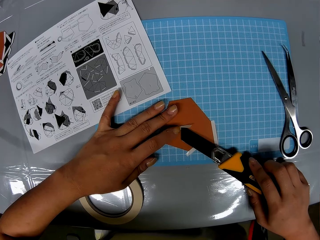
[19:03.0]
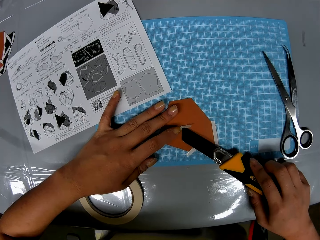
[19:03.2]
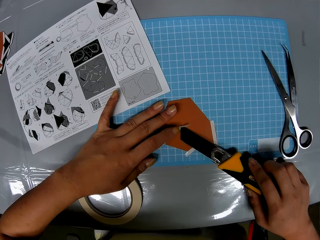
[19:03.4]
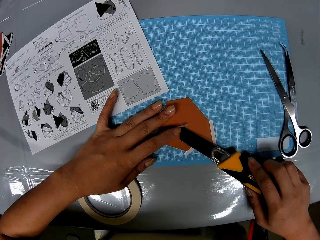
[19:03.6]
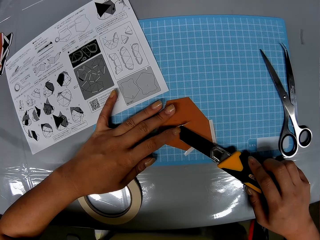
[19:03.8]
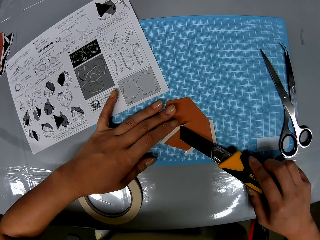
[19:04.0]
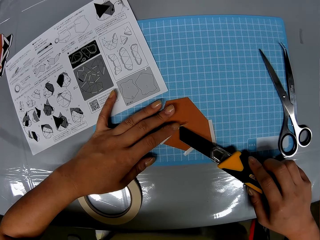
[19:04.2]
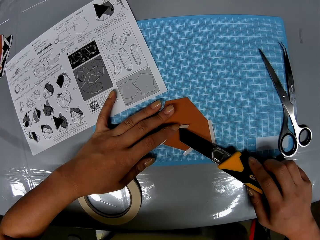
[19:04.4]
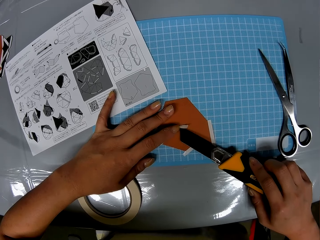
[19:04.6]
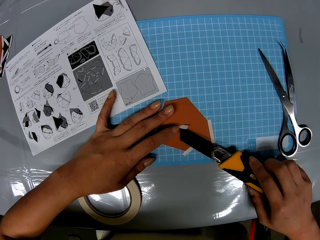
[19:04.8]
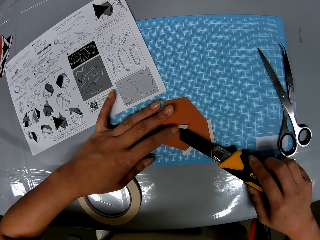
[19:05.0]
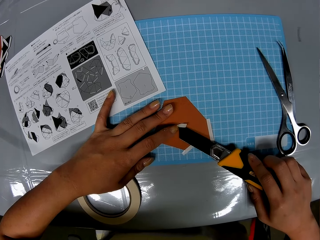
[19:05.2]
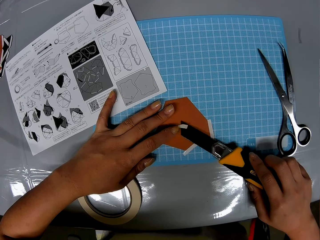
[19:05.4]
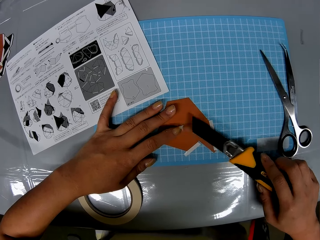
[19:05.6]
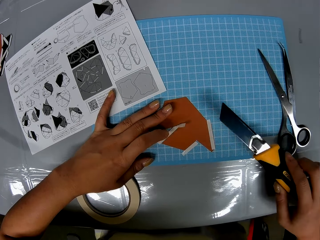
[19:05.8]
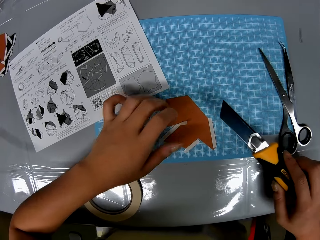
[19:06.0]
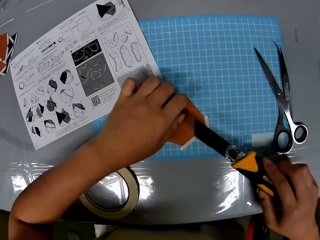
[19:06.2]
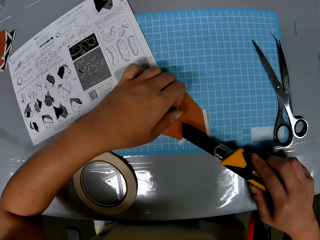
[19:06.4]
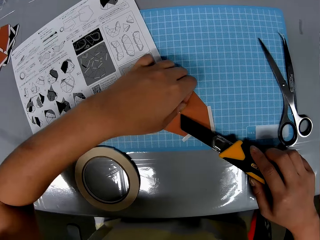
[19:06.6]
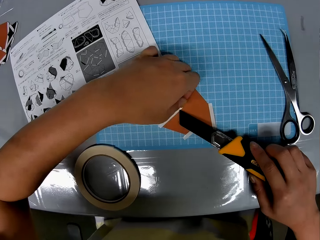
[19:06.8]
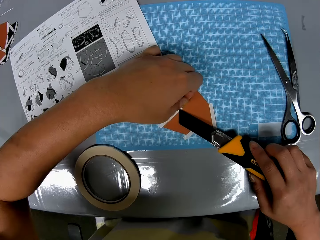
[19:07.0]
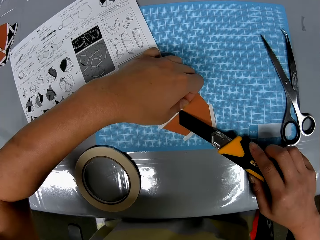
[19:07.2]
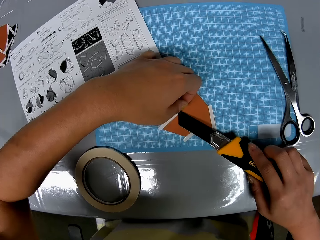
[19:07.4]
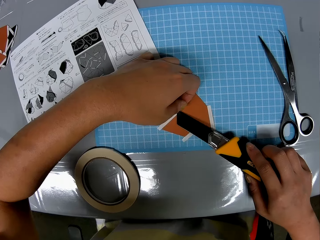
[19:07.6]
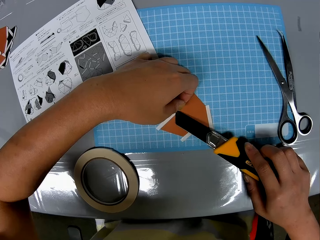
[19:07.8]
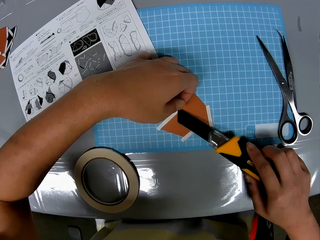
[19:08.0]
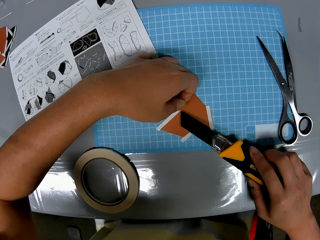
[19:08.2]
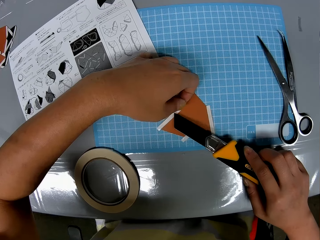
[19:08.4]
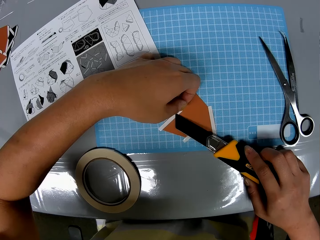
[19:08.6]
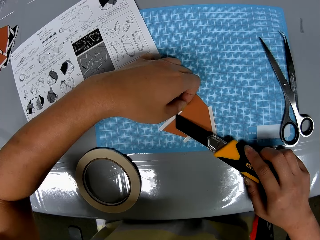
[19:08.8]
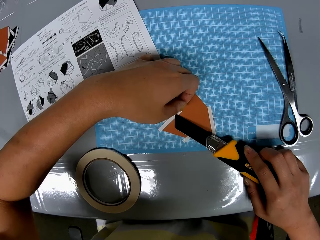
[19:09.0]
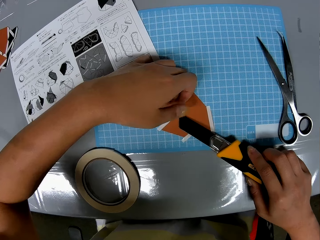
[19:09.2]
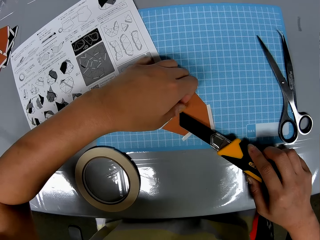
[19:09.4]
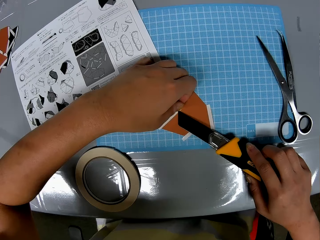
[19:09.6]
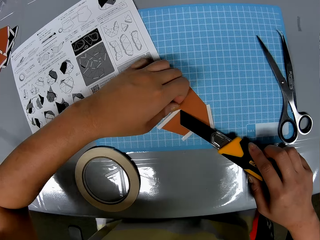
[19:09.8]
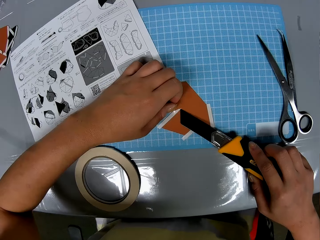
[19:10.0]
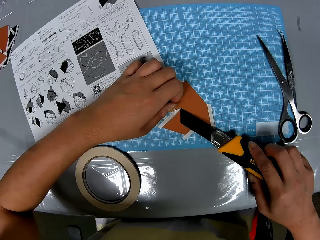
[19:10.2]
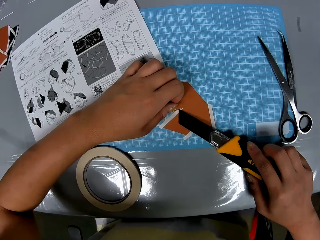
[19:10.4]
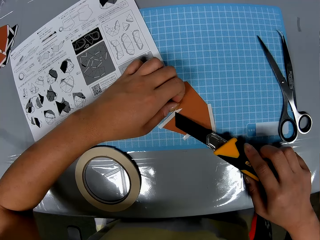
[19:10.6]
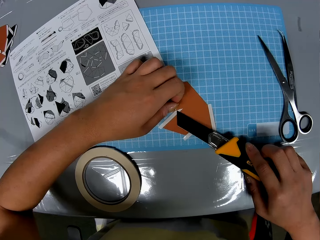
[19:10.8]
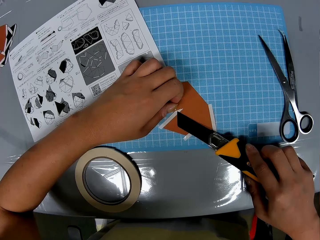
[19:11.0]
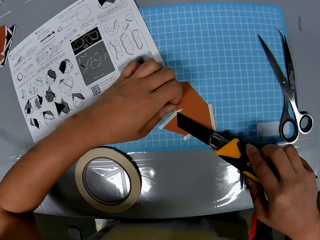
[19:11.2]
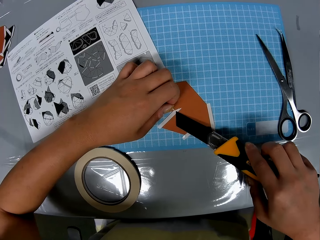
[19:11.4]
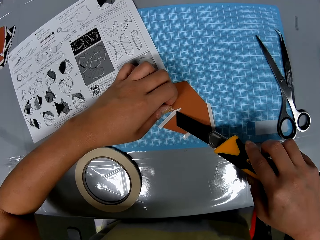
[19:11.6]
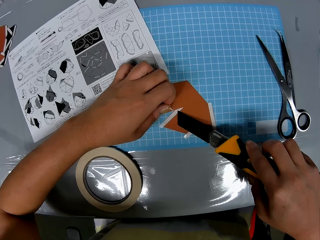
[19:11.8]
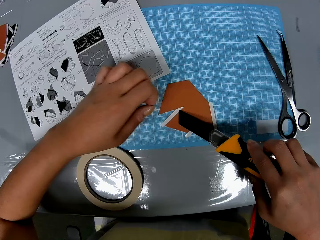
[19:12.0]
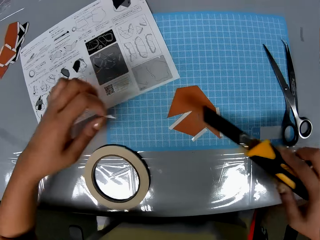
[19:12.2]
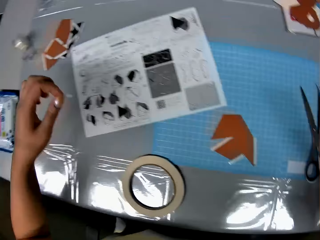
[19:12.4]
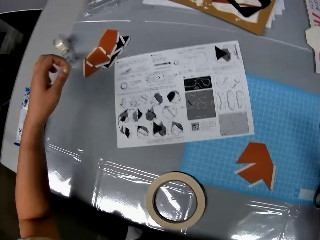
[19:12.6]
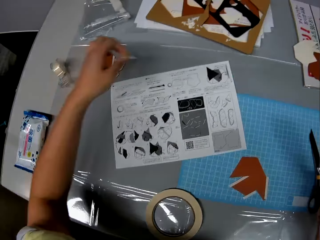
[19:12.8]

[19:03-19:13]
The camera wearer pulls the semi-cut part of the piece of paper with her left hand. She cuts a part of the piece of paper with the retractable blade knife. She pulls the piece of sellotape.

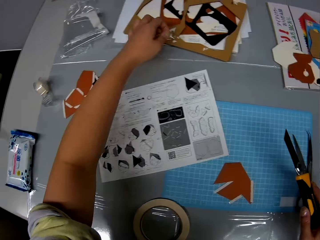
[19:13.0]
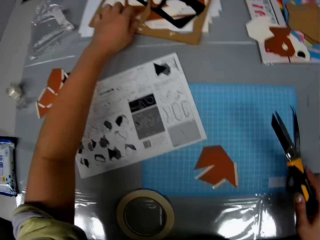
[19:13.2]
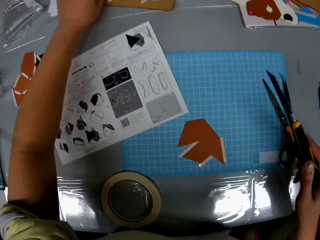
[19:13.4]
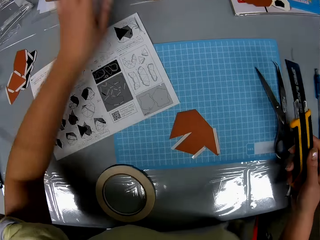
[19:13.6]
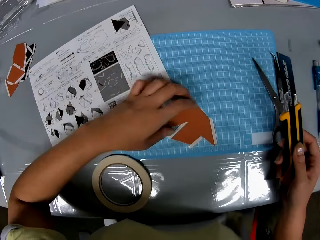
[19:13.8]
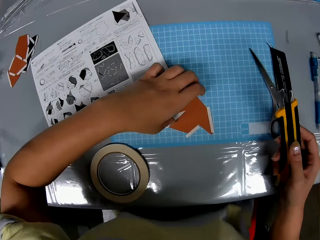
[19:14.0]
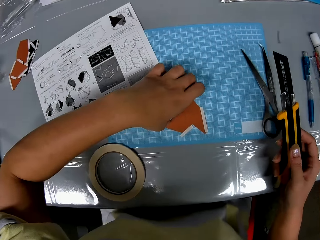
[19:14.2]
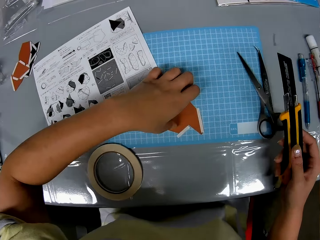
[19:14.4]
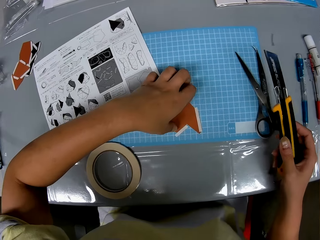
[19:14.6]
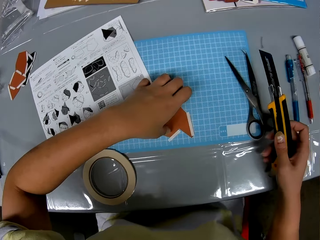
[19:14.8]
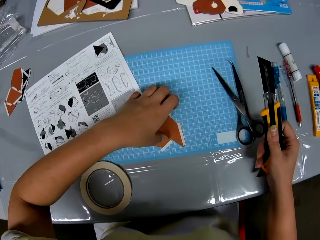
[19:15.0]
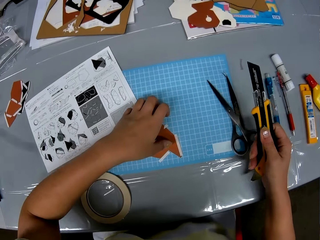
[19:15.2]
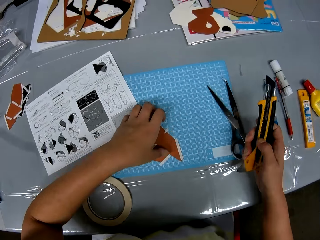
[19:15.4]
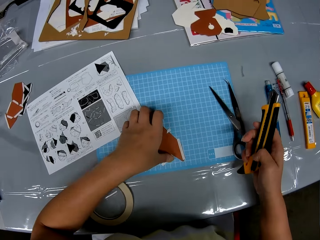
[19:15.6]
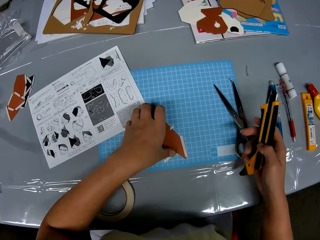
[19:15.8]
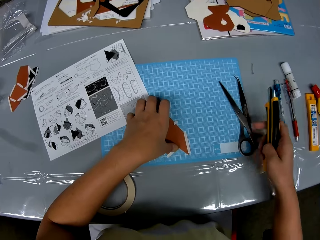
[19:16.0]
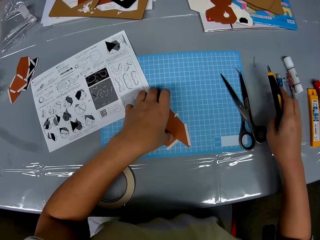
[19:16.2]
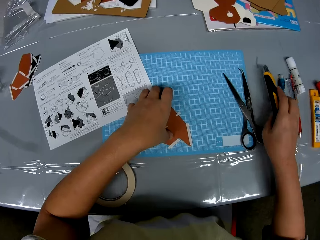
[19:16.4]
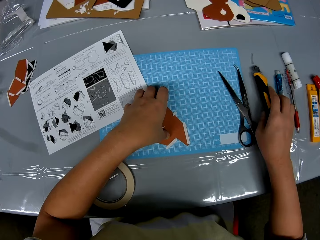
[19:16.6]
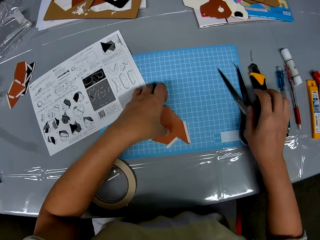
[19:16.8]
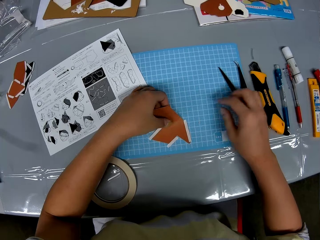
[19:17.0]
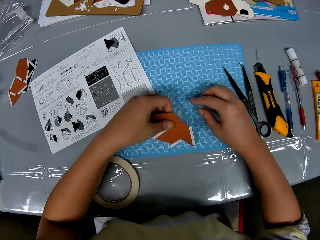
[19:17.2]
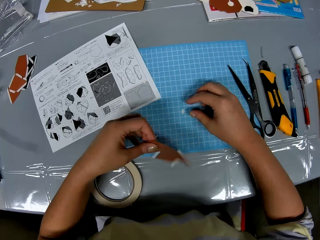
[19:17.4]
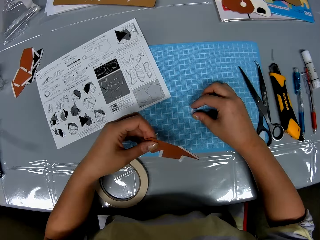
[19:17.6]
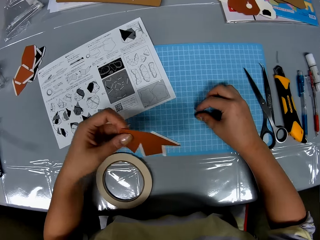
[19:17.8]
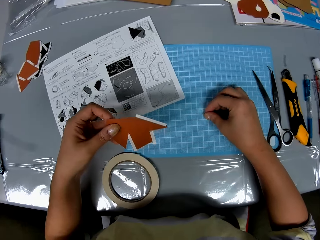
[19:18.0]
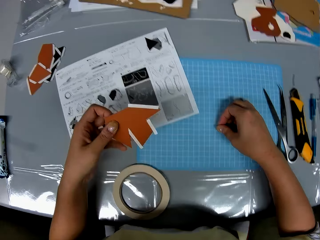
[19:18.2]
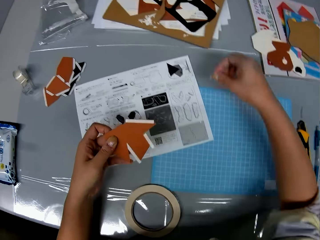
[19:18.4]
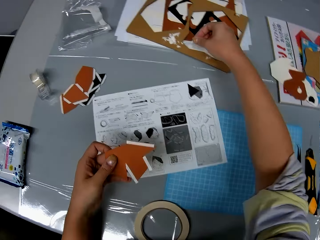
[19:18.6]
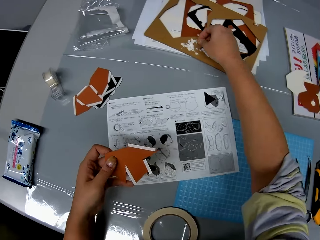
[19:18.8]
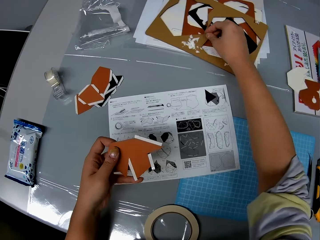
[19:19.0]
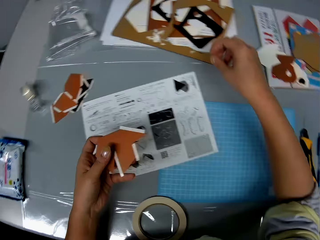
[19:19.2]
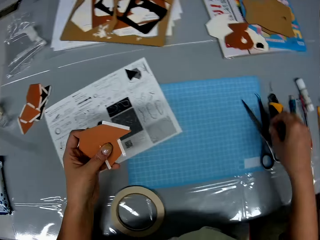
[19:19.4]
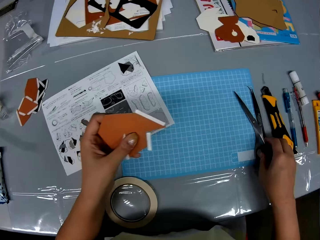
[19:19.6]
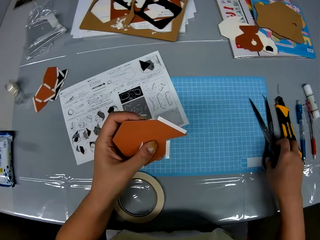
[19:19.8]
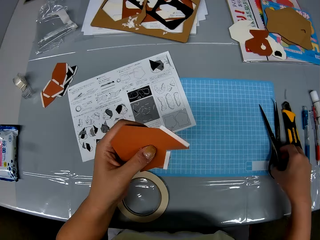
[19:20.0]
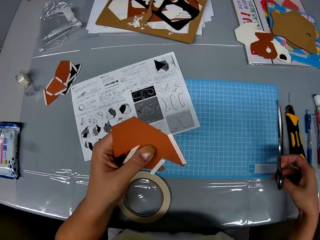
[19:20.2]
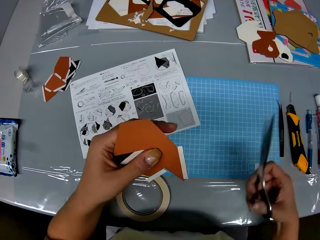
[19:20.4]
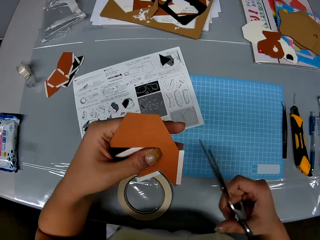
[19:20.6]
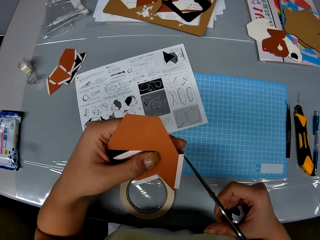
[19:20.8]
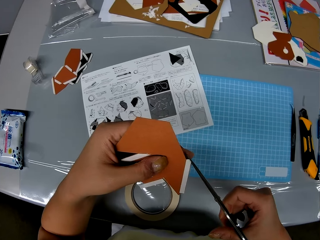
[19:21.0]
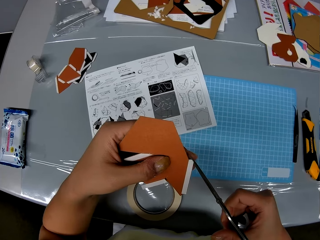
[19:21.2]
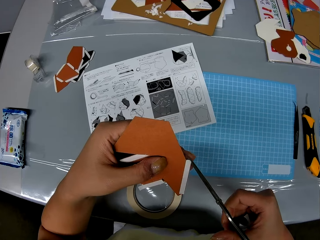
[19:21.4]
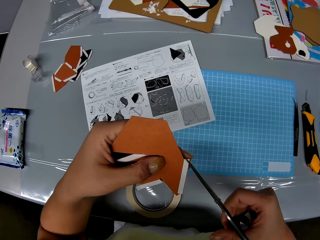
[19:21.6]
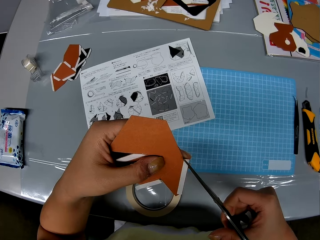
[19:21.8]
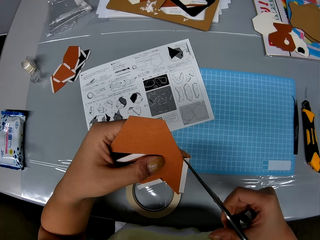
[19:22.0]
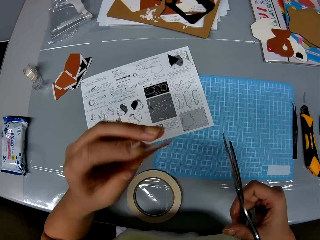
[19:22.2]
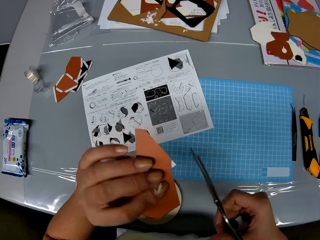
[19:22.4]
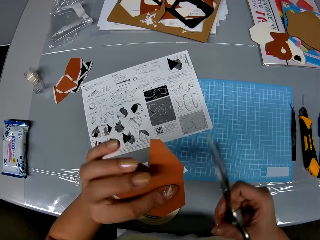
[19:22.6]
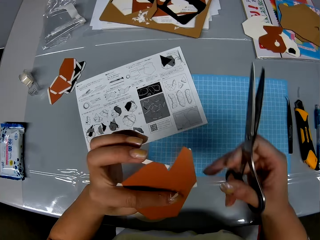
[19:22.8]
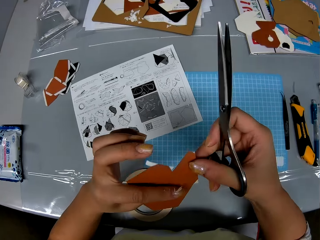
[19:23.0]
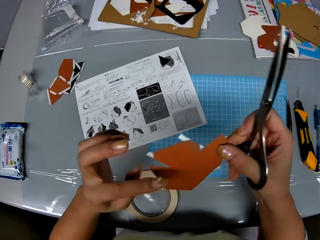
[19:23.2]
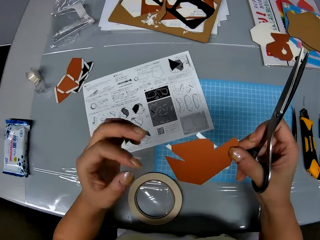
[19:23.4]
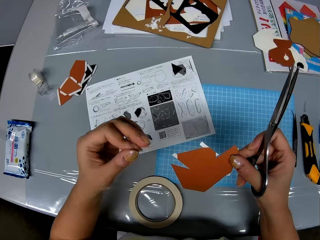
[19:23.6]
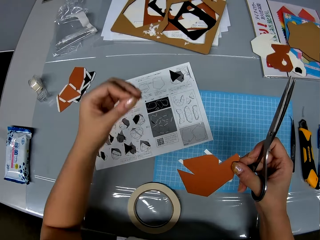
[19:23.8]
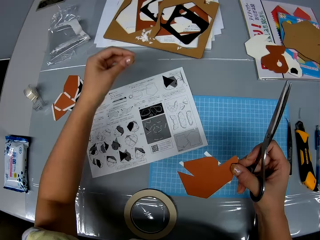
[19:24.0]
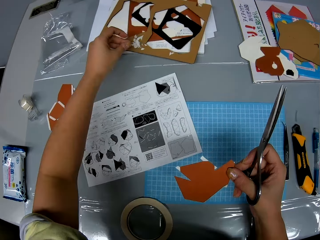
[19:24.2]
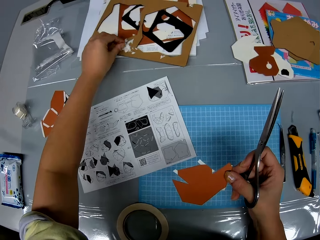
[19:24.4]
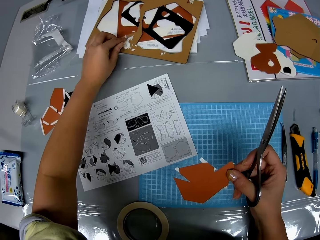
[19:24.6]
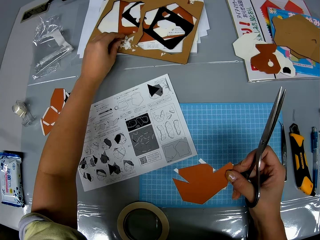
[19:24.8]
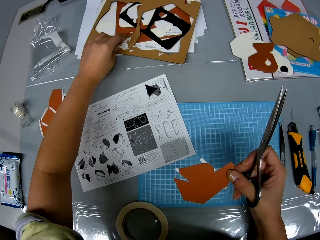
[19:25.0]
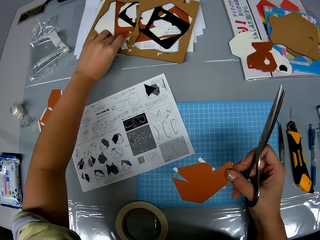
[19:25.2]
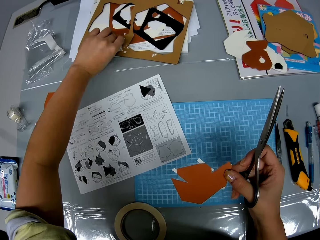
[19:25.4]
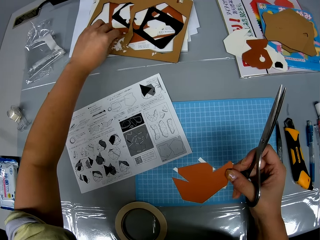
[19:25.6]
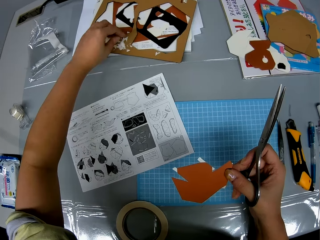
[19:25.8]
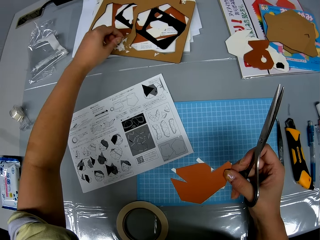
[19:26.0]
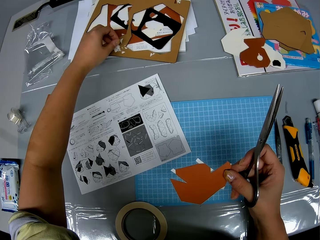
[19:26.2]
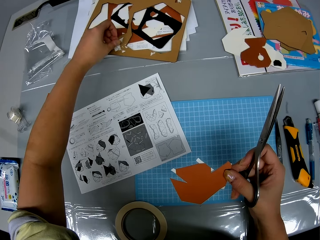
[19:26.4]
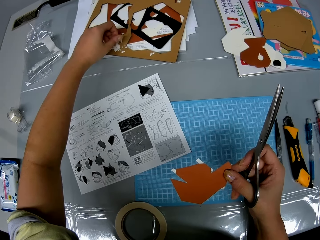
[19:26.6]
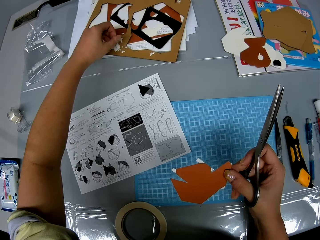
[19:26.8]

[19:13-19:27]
The camera wearer puts the piece of sellotape on the table. She drops the cut part of the piece of paper on a cardboard on the table. She holds the piece of paper with her left hand. She retracts the blade of the retractable blade knife with her right hand. She drops the retractable blade knife on the table with her right hand. She picks up the piece of paper from the cutting sheet with her left hand. She picks up a strip of cellophane tape from the cutting sheet with her left hand. She drops the strip of cellophane tape on the cardboard with her right hand. She picks up the scissors from the cutting sheet with her right hand. She trims the strip of cellophane tape on the piece of paper with the scissors. She turns over the piece of paper with her left hand. She transfers the piece of paper to her right hand. She drops the strip of cellophane tape on the cardboard with her right hand.
